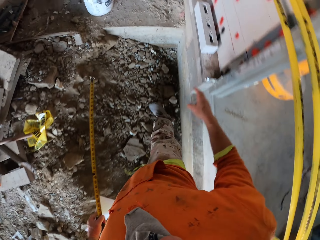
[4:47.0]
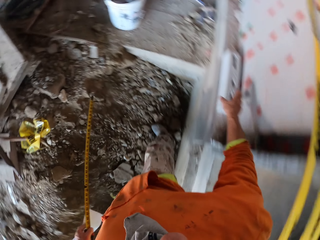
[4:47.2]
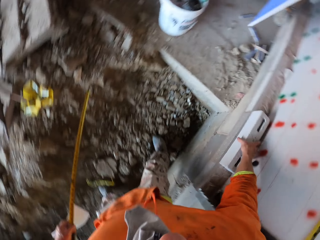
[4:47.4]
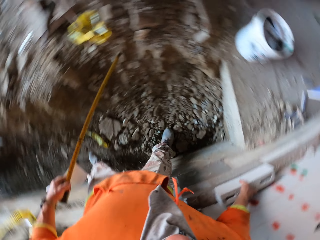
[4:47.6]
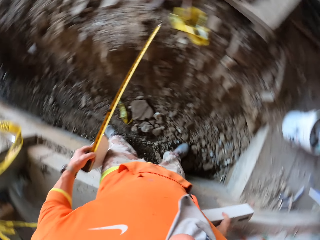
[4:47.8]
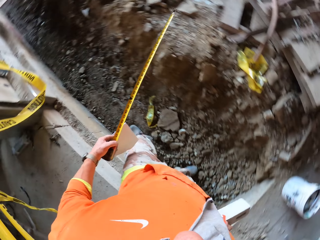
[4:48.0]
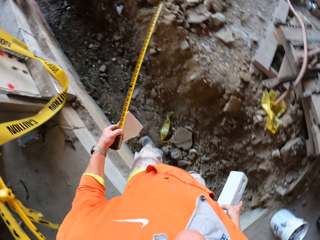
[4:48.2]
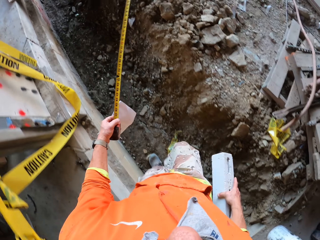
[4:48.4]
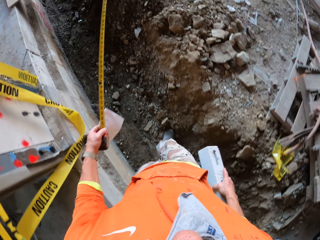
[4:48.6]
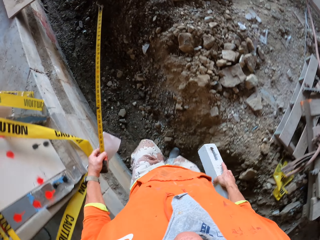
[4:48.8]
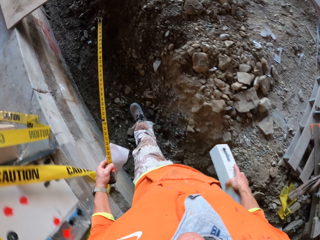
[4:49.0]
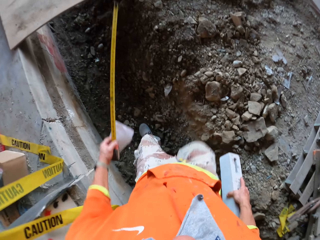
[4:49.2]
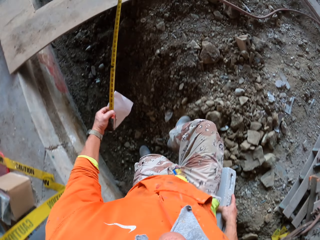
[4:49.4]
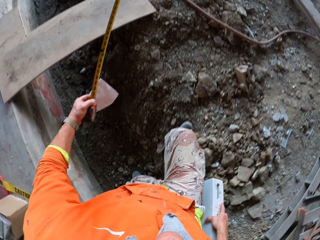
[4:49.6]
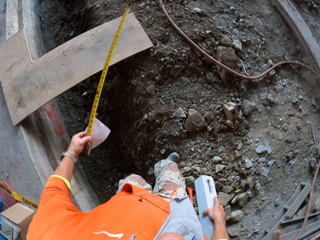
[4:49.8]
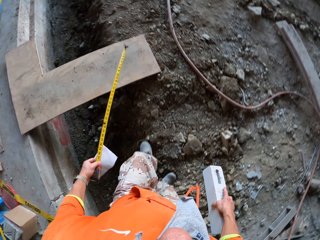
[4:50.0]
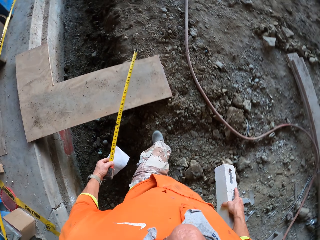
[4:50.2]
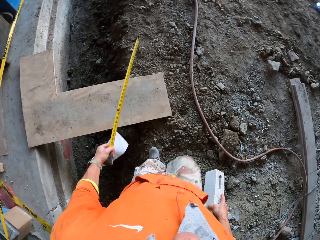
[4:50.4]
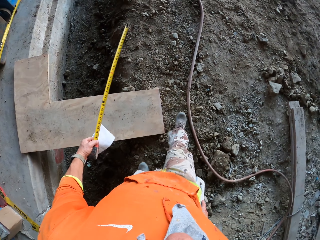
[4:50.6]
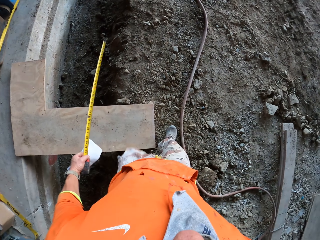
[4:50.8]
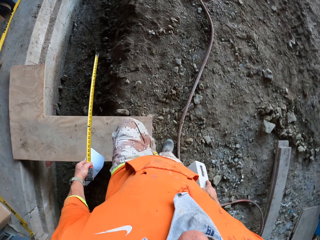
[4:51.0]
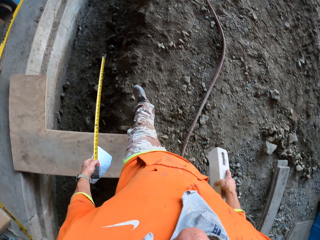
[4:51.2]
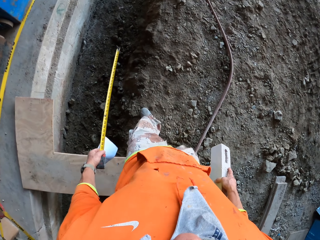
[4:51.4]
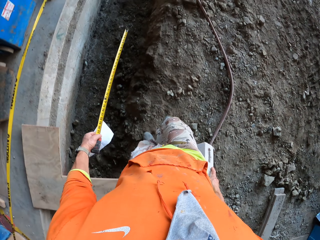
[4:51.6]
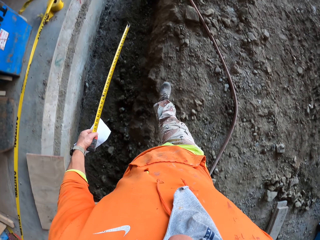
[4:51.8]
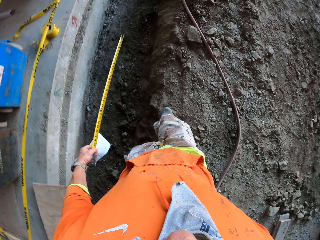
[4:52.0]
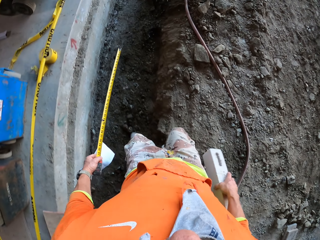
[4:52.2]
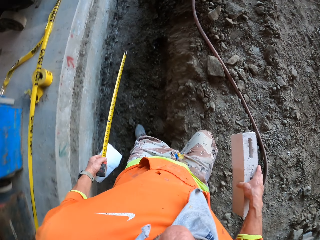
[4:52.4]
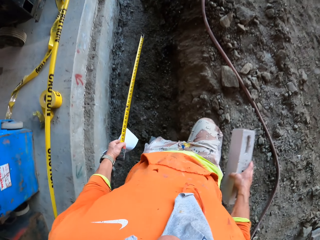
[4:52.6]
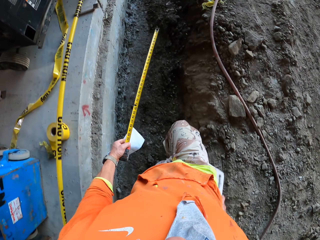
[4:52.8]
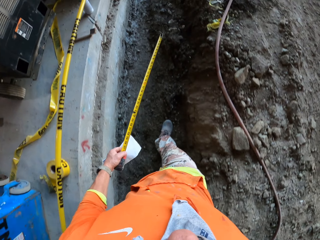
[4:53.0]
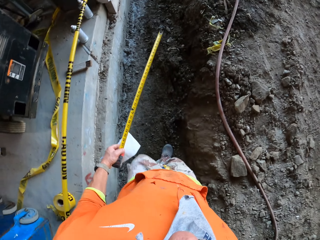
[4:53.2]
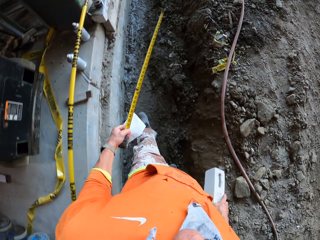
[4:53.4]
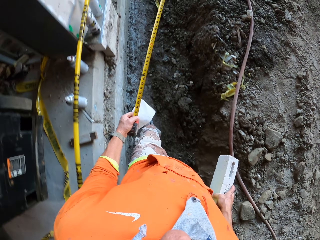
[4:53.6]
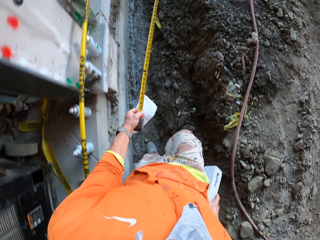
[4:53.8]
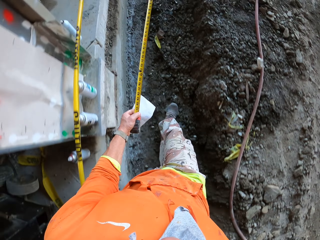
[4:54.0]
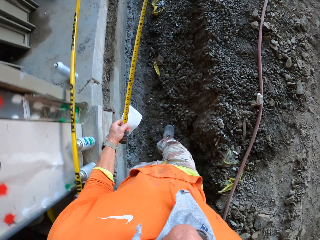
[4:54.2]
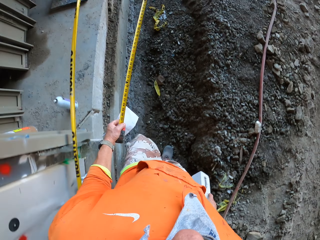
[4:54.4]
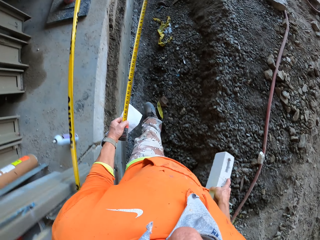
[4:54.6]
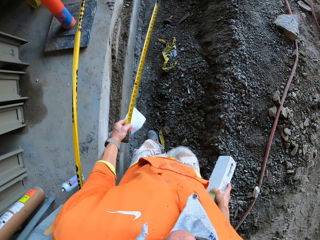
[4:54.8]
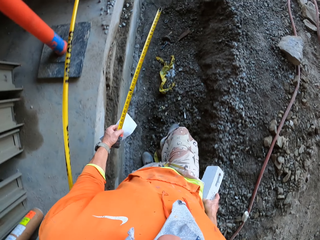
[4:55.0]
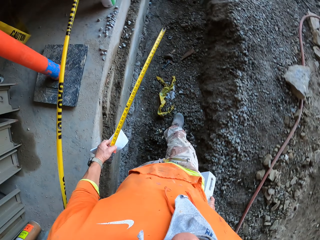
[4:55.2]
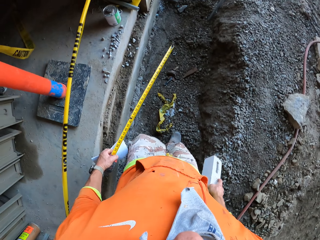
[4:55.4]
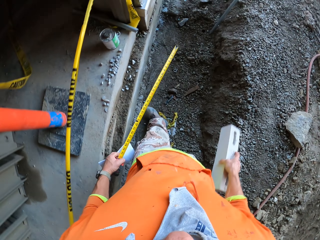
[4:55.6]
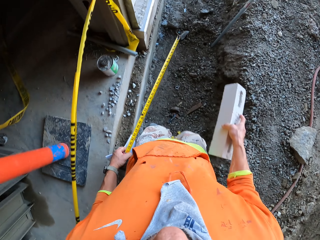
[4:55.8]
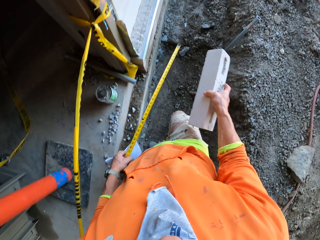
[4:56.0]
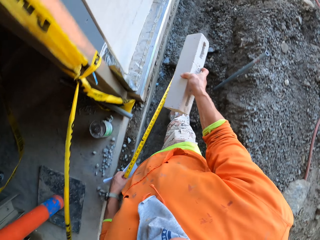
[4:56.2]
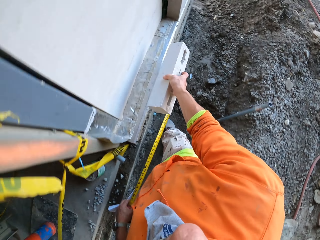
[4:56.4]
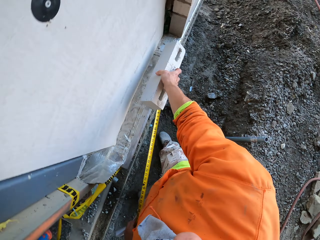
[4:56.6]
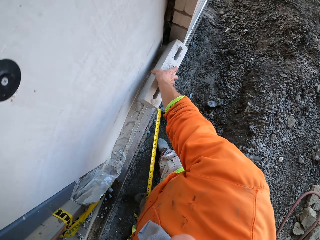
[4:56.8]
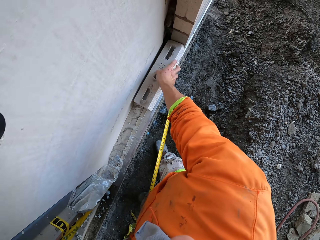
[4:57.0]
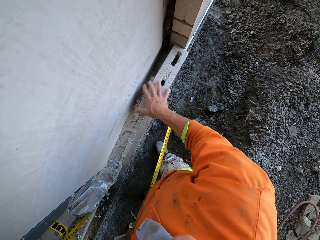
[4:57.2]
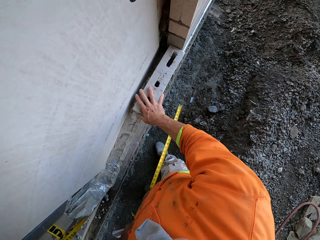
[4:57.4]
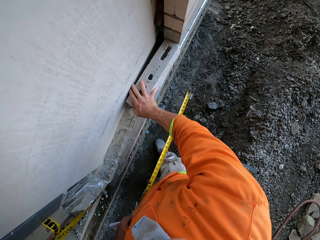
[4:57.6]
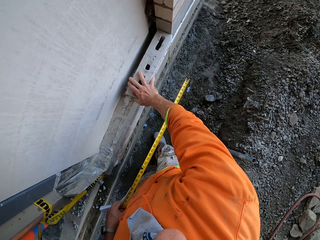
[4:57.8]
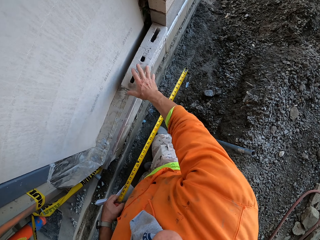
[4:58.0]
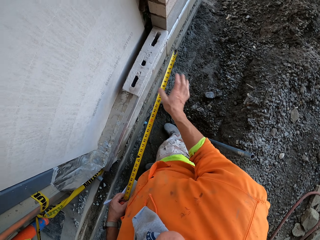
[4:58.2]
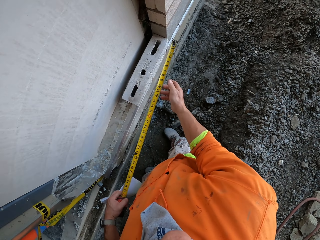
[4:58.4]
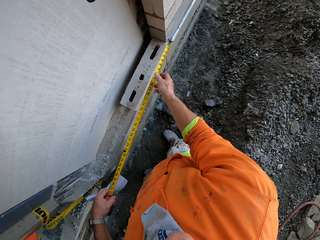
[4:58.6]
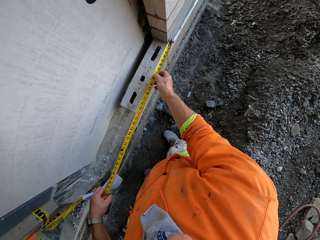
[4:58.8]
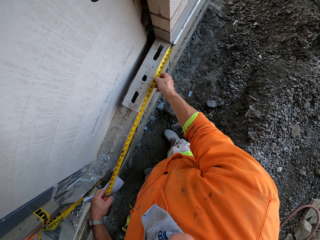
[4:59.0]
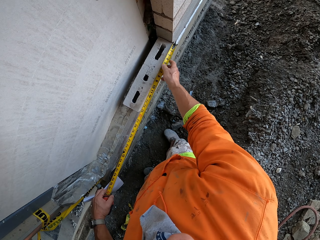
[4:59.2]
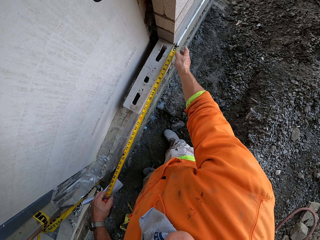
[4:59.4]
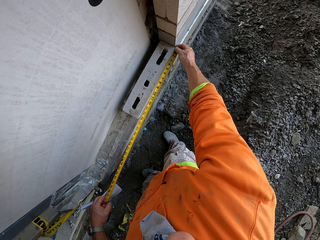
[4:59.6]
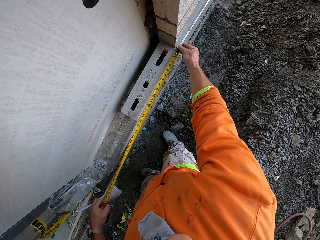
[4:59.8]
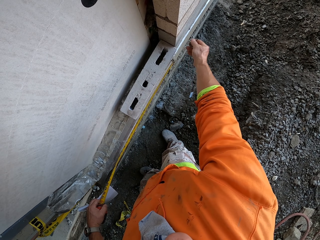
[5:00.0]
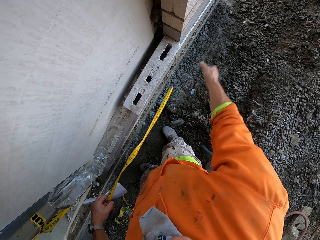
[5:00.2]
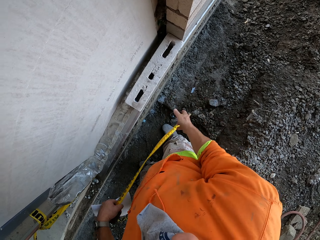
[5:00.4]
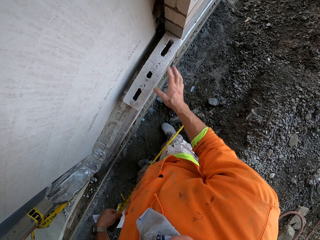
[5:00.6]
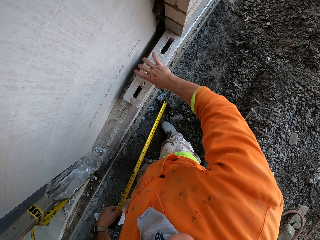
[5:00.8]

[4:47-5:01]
The camera wearer picks up a brick with the right hand. They walk in the construction site. They swing the right hand. They place the brick on the wall. They drop the brick on the ground. They swing the right hand. They measure the brick using a tape measure.

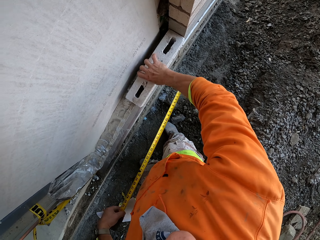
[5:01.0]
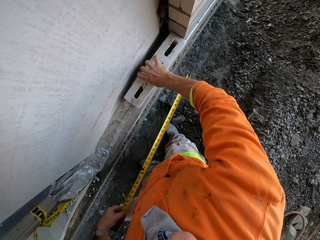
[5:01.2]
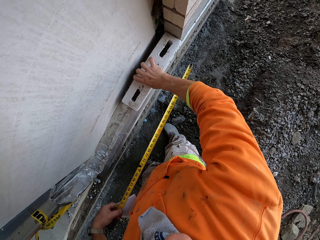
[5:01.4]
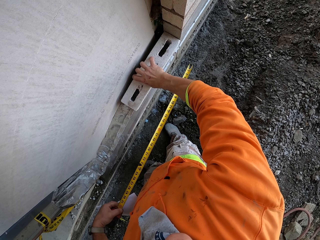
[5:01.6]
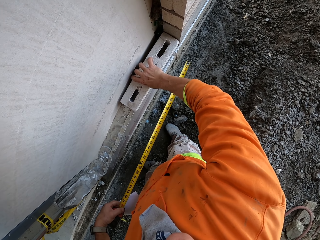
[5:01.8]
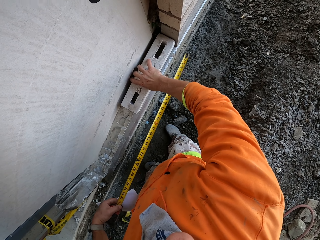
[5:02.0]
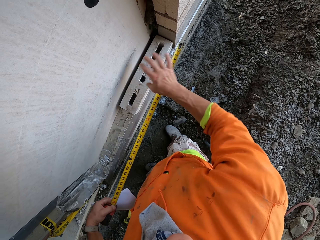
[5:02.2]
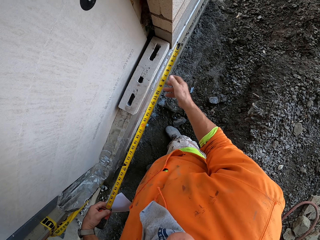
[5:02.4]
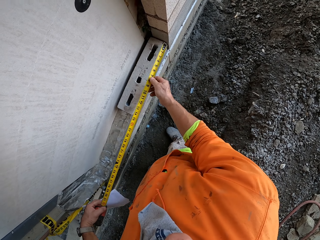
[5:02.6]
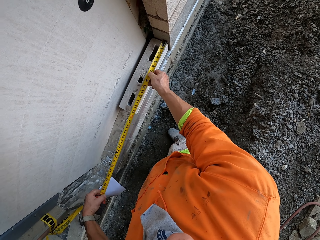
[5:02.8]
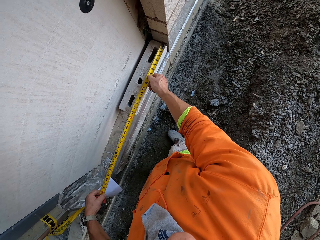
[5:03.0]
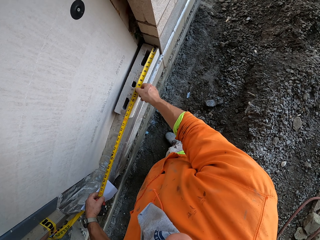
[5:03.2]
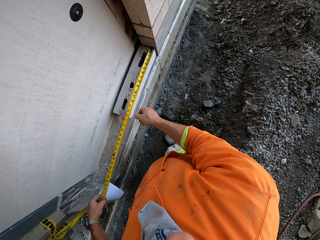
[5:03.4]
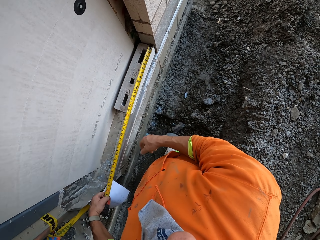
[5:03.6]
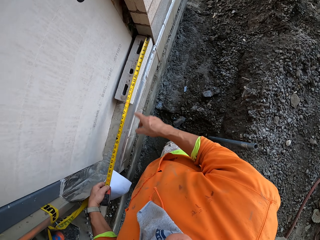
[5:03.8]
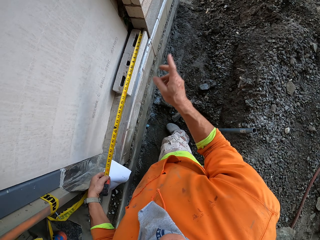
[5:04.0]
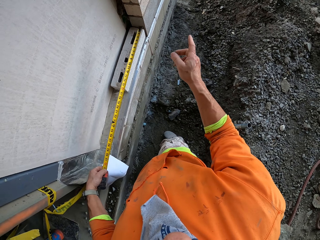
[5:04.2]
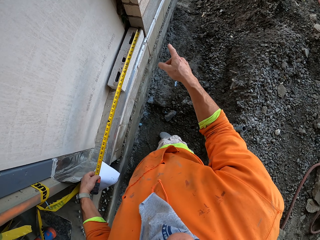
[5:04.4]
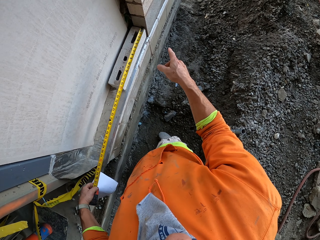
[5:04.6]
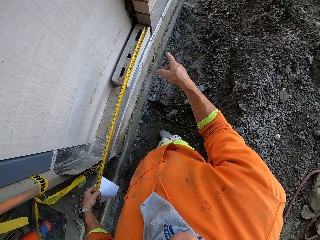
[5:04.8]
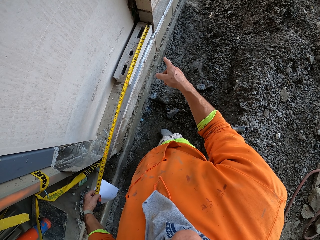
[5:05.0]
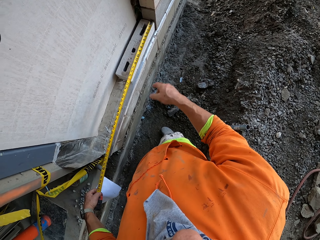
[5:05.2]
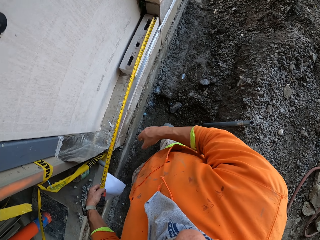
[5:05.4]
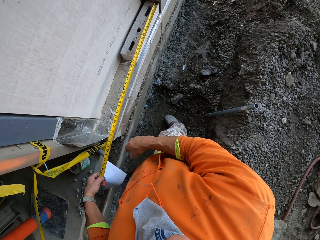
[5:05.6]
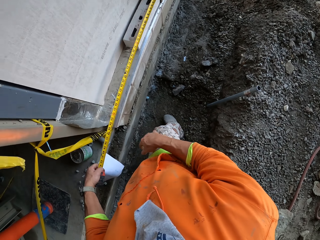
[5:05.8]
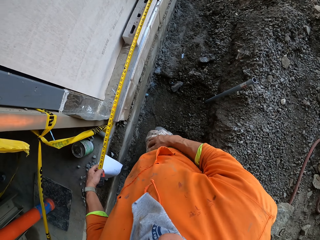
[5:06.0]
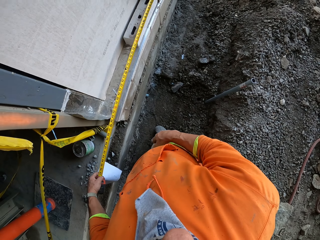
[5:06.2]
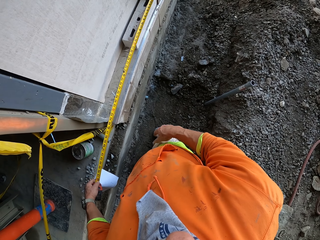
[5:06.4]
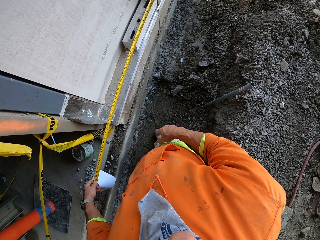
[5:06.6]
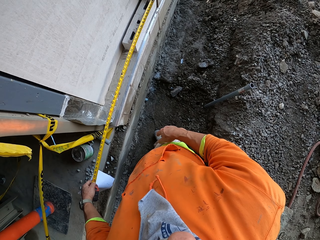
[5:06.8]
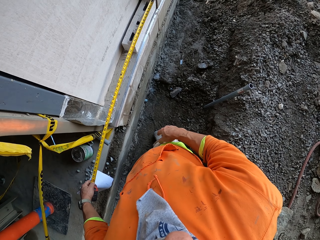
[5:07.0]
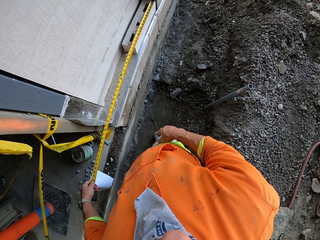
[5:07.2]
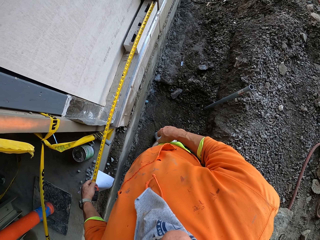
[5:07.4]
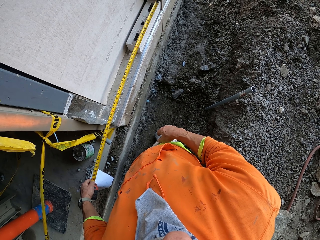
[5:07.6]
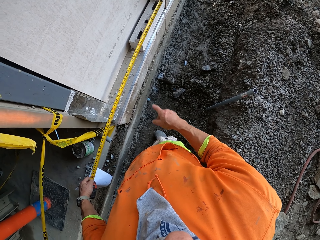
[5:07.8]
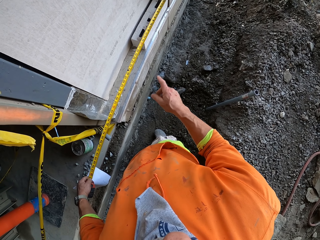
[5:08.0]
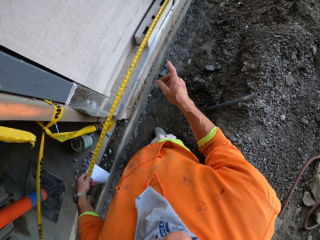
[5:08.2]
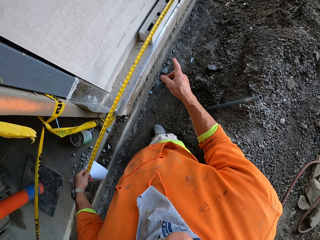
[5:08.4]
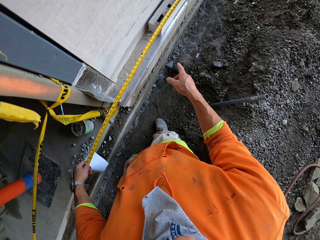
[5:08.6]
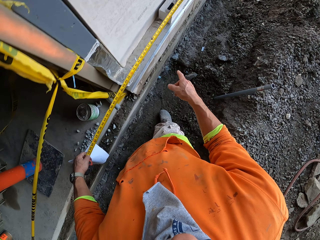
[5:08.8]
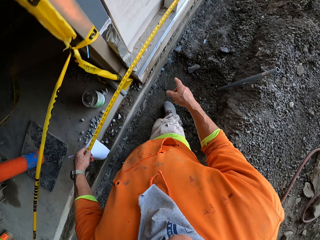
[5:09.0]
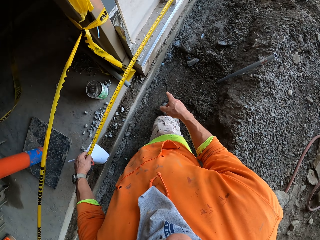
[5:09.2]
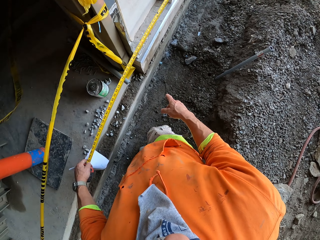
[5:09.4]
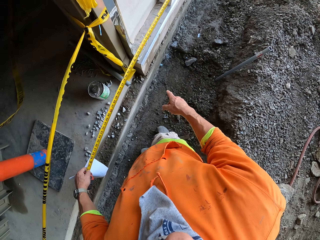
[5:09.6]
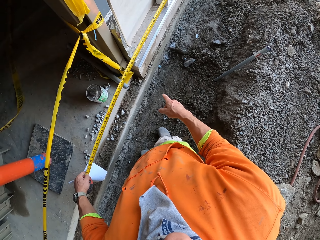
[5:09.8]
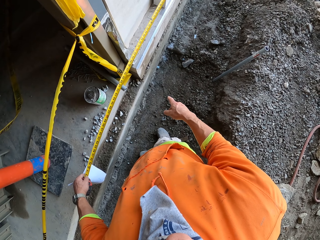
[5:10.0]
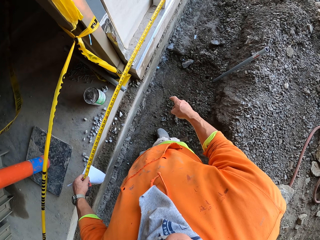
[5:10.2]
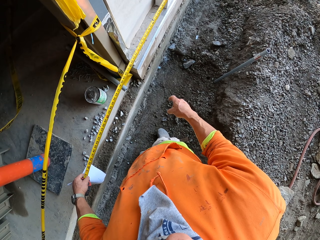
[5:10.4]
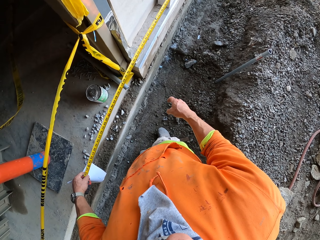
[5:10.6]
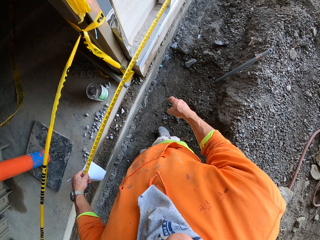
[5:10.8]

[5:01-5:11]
The camera wearer moves the brick with the right hand. He swings the right hand. He measures from the brick to the end of the wall using a tape measure. He holds the tape measure with the right hand. He swings the right hand. He points his finger. He measures the wall using the tape measure.
